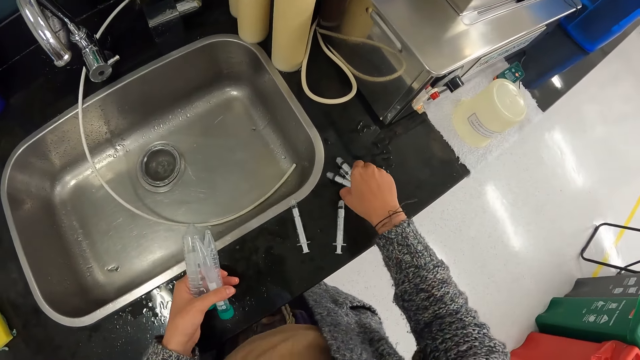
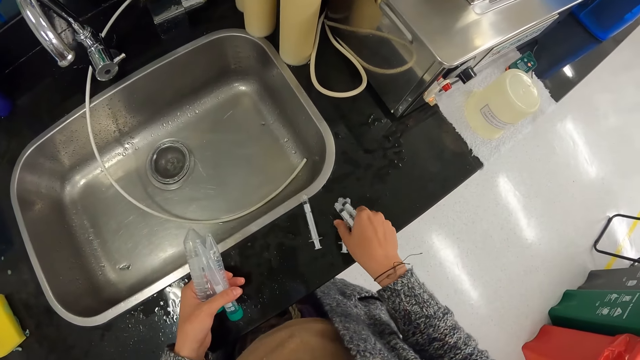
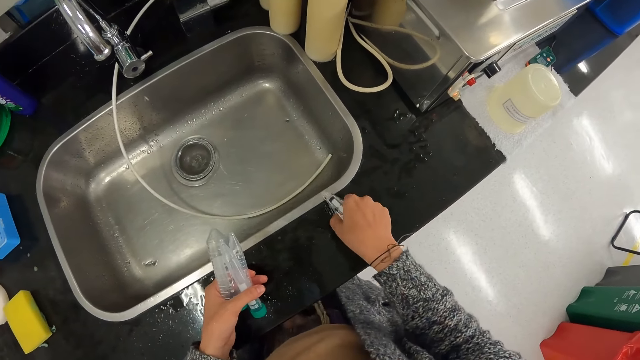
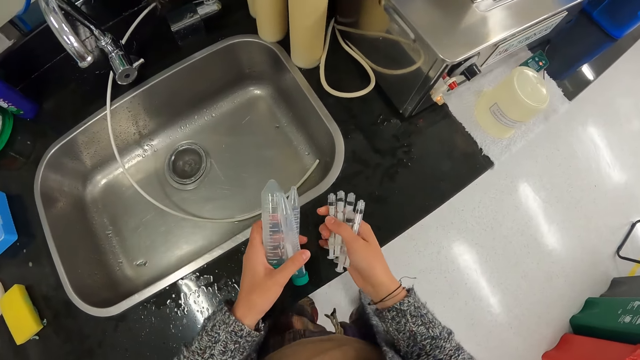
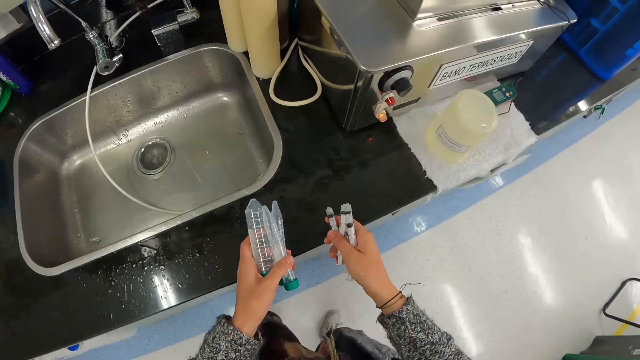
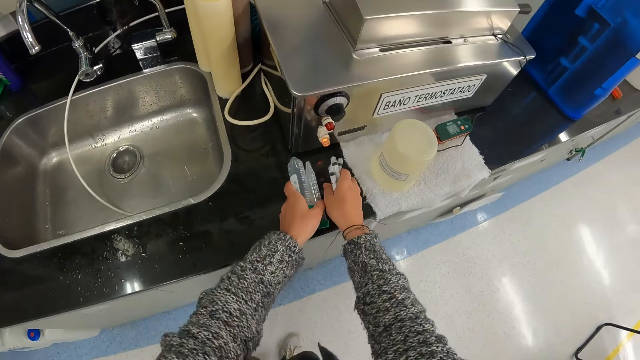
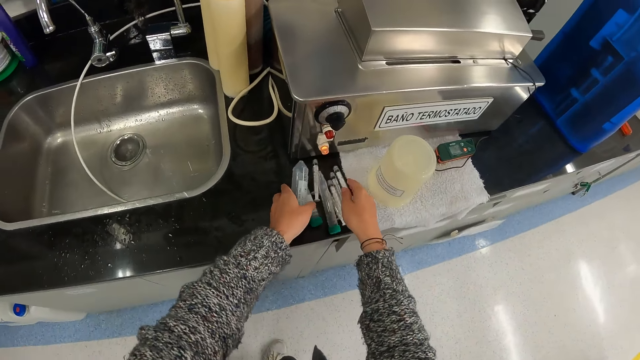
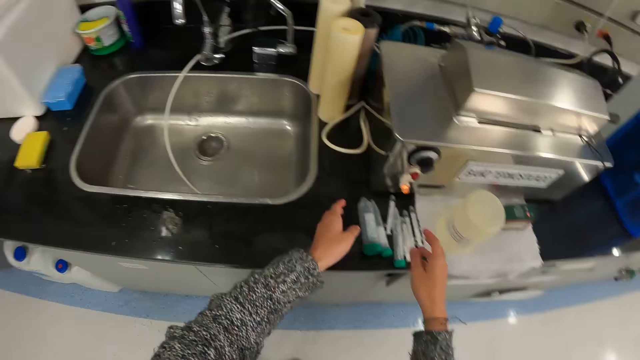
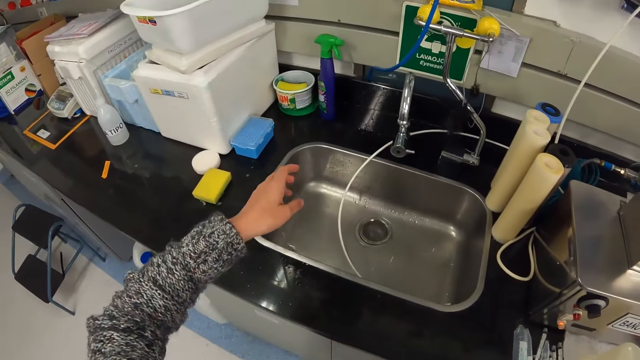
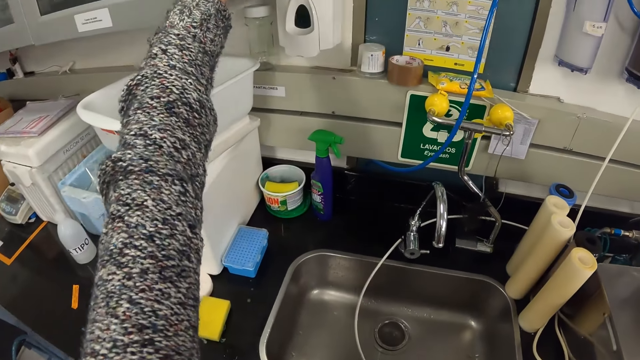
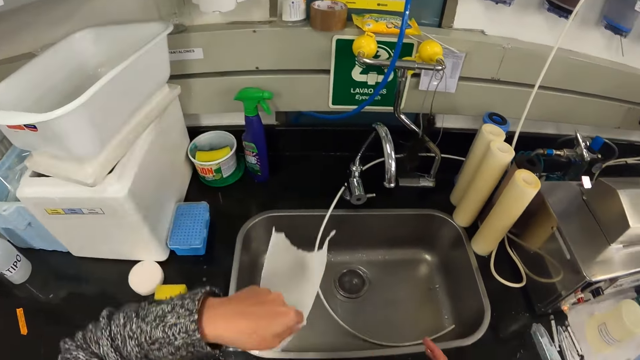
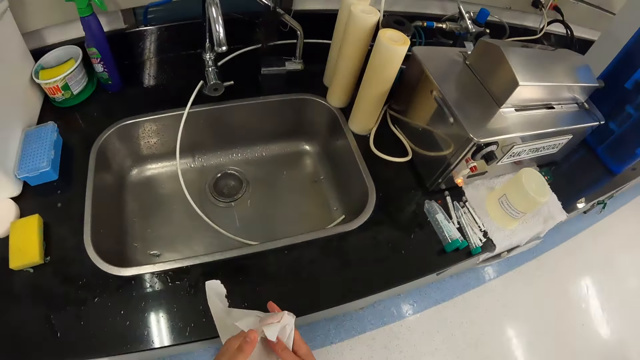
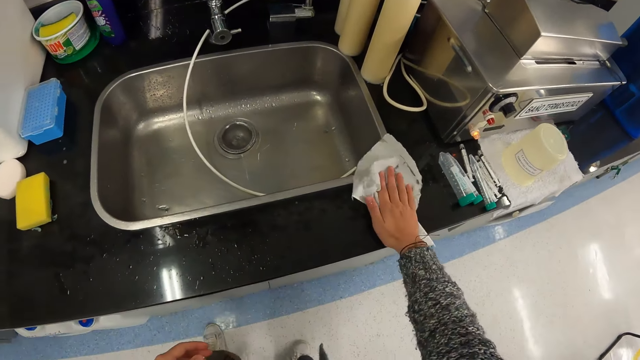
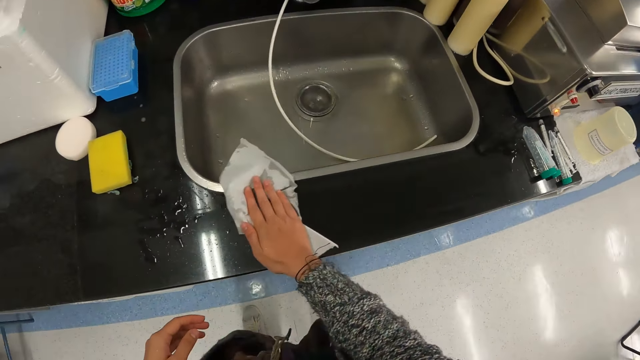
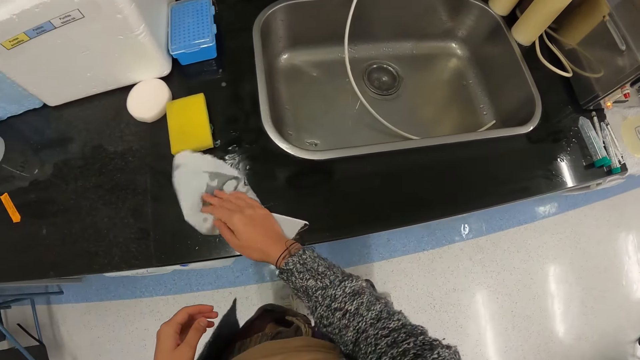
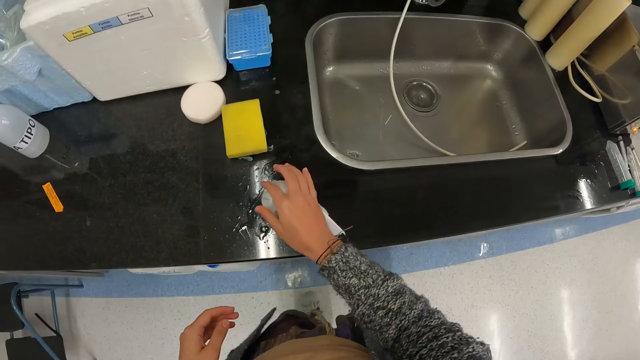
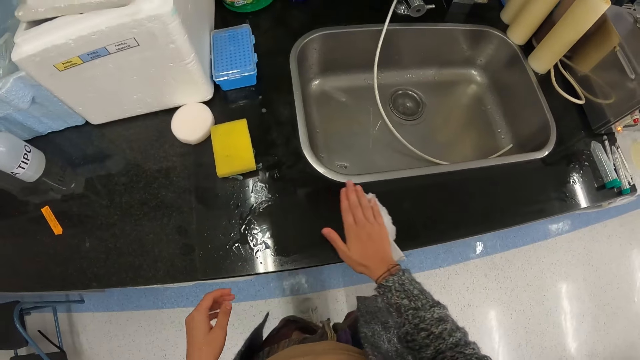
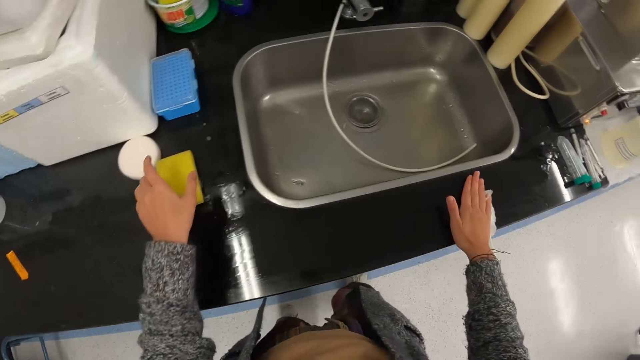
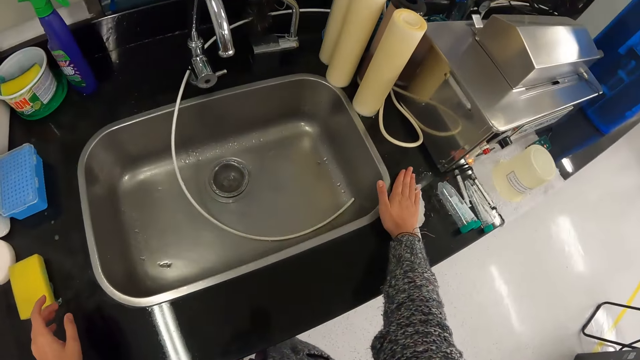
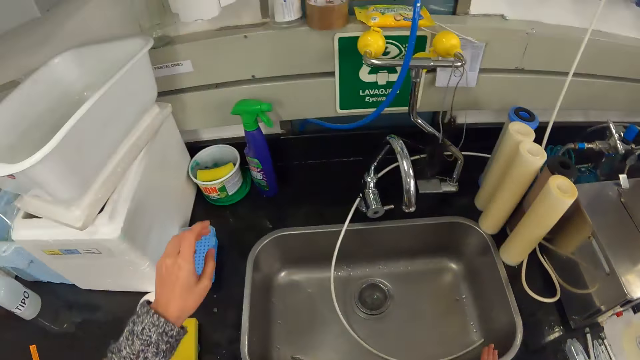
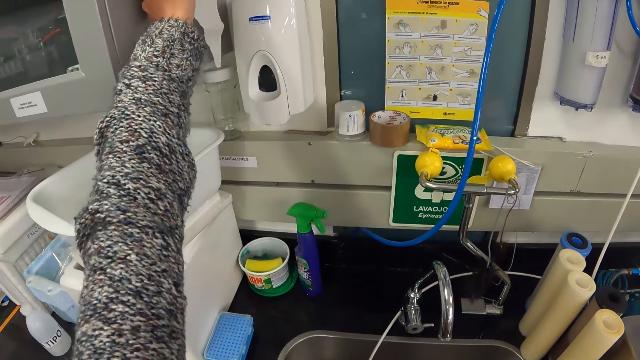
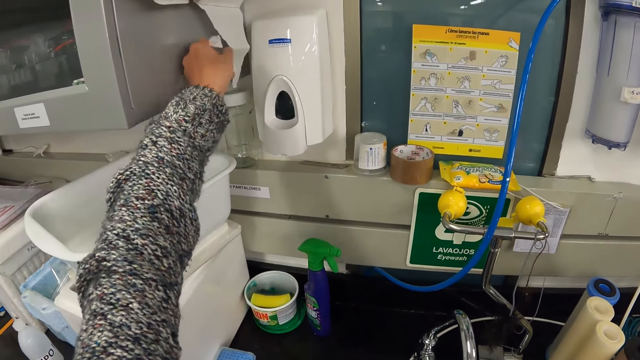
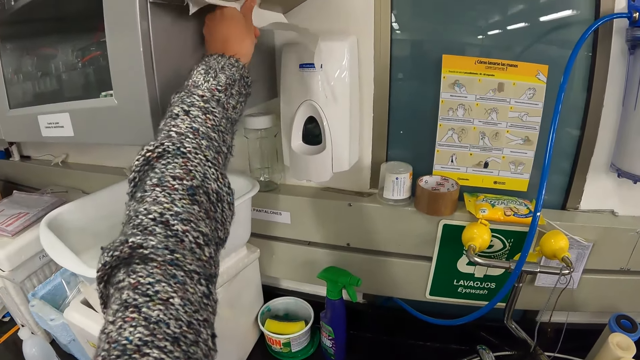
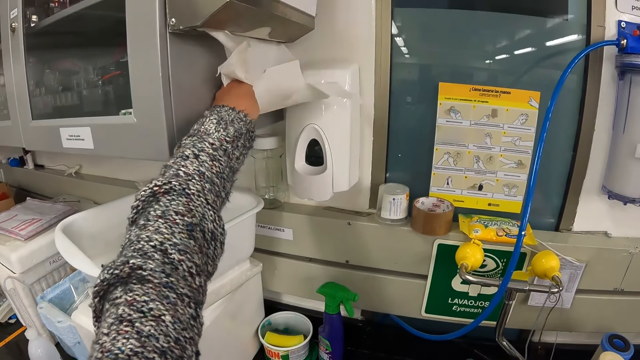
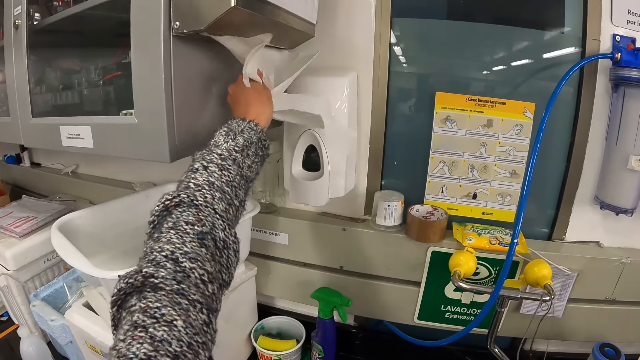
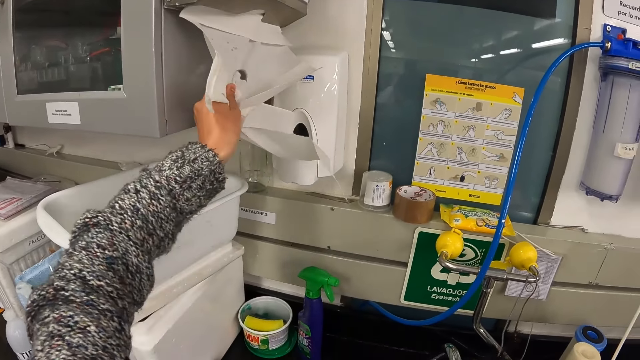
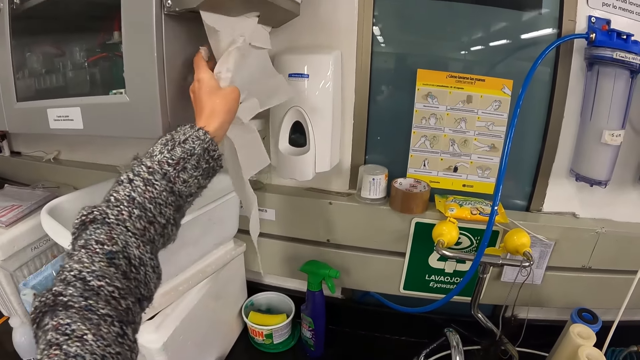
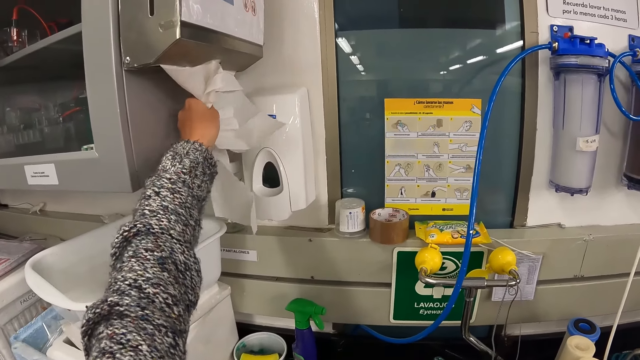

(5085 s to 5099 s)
The camera wearer picks up the syringe. They put the syringe and test tube around the sink area. They turn around. They pick up a tissue. They wipe hands with the tissue. They wipe the sink area with the tissue. They turn around. They pick up a tissue.

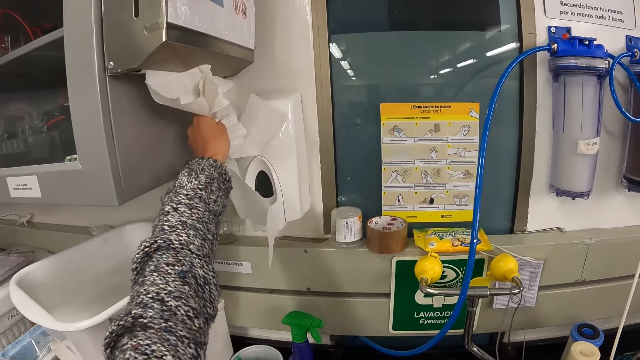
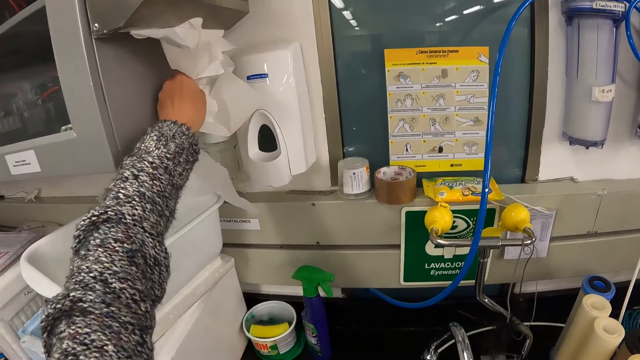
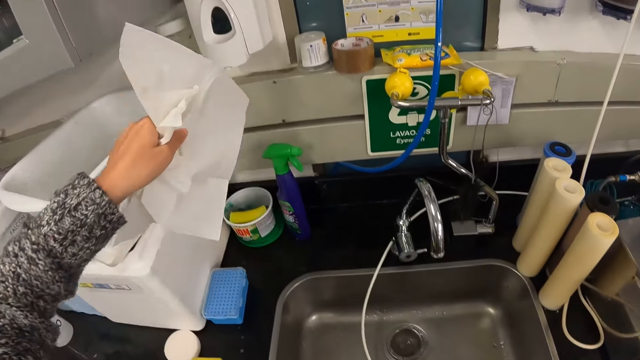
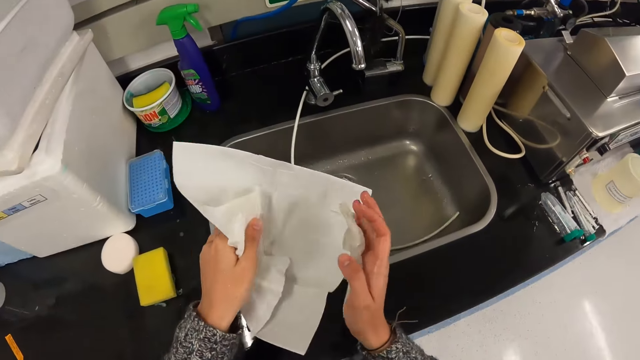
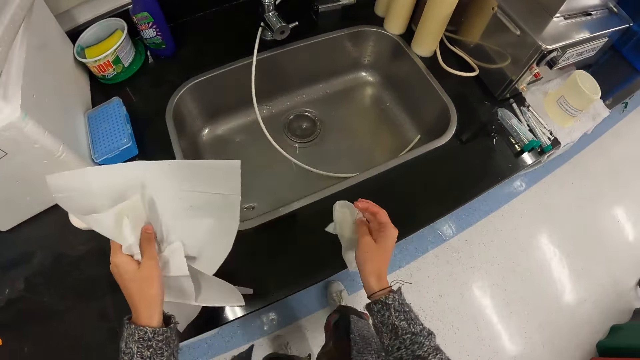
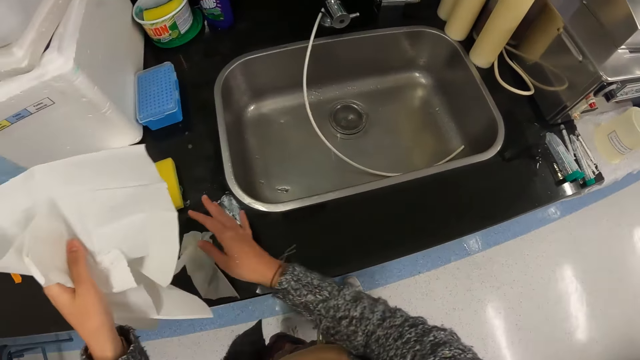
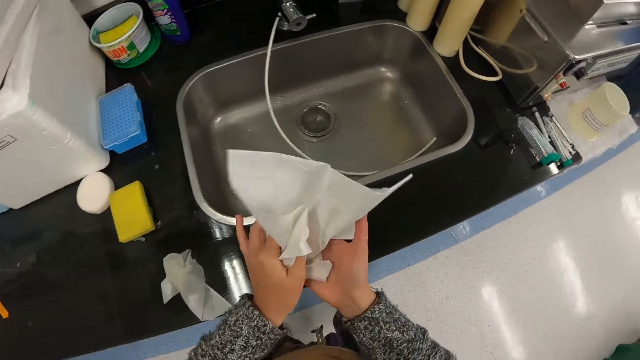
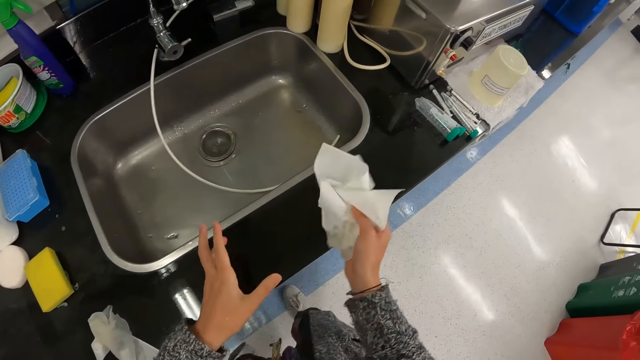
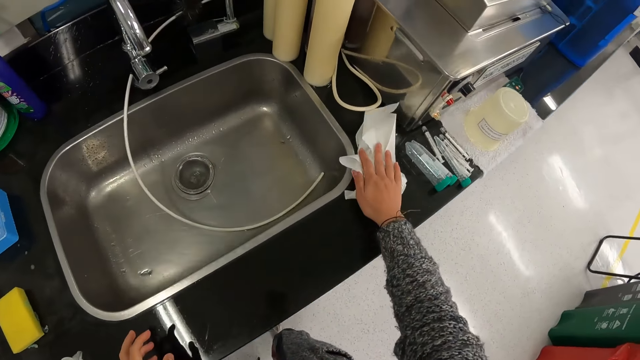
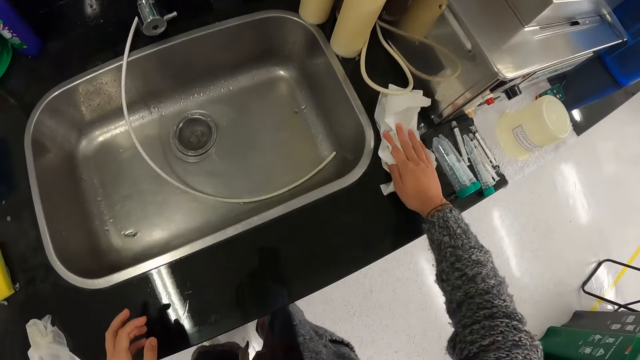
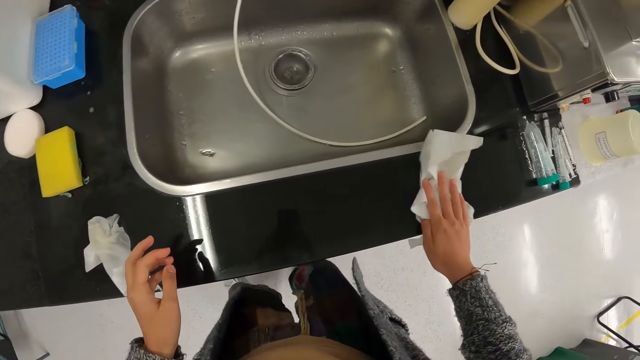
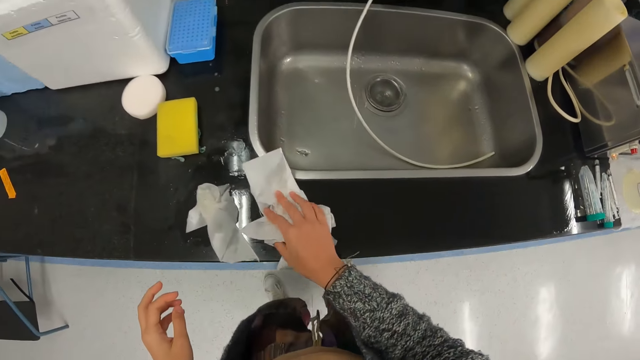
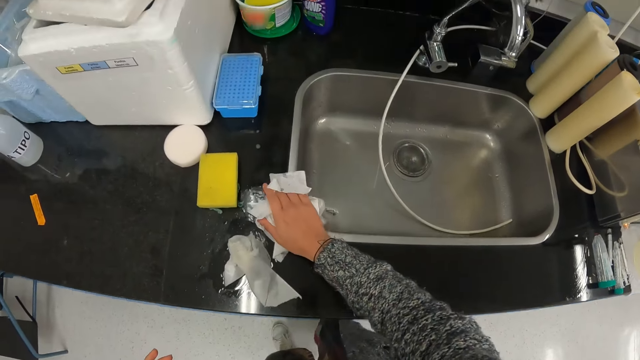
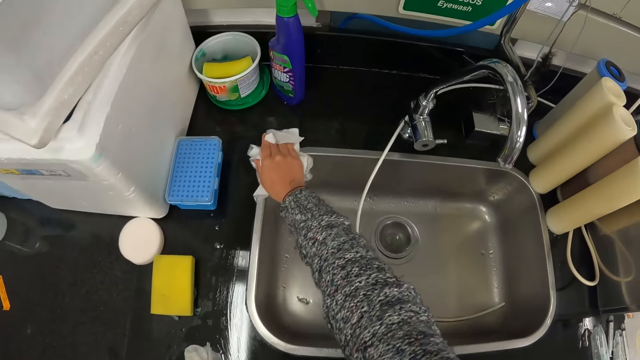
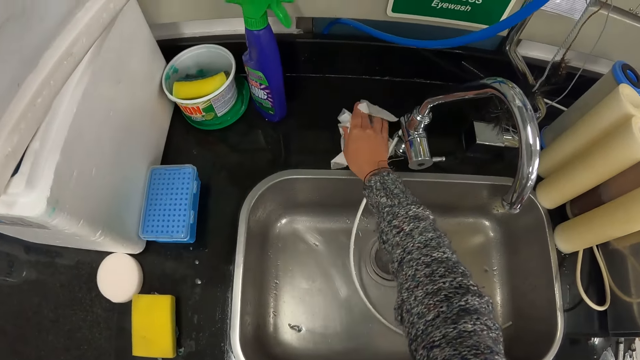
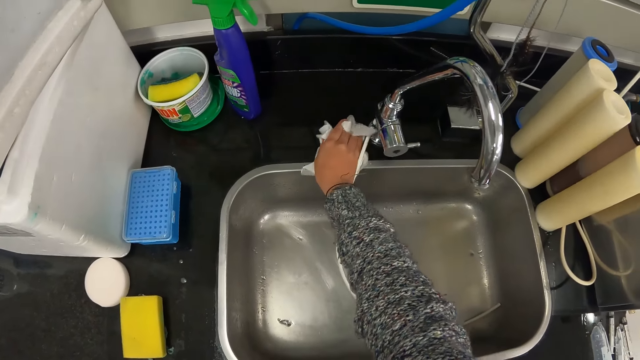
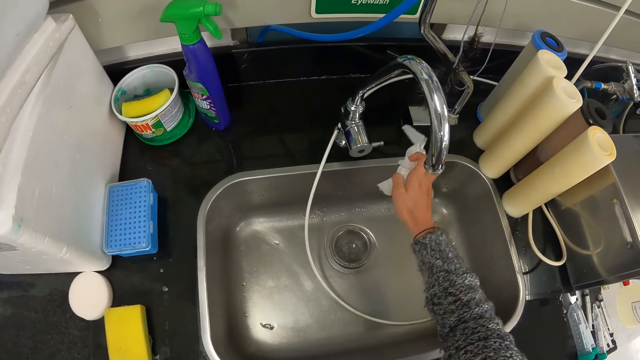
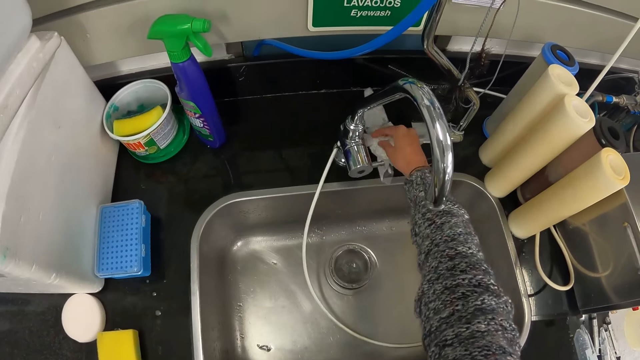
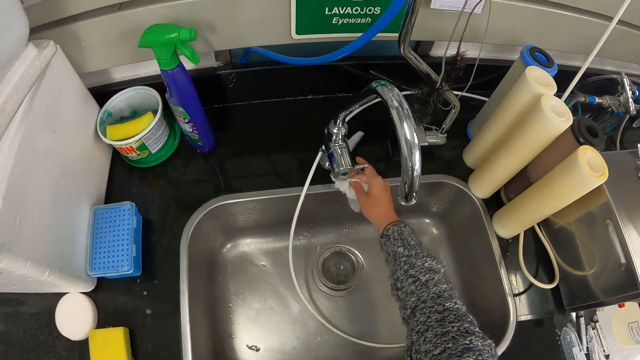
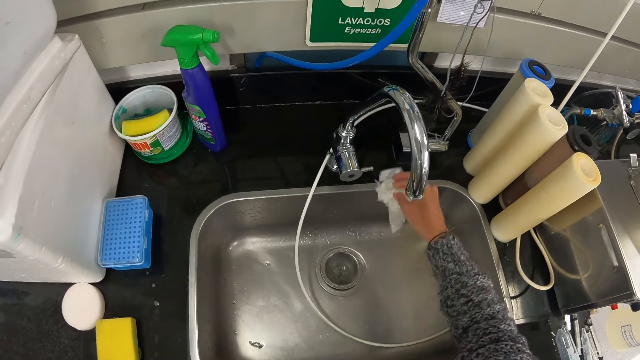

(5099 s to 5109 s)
The camera wearer leaves the tissue around the sink area. They fold the tissue. They wipe the sink area with the tissue.
